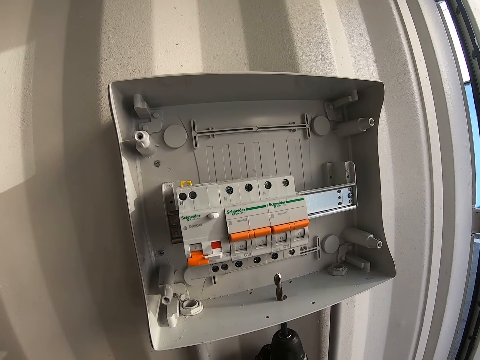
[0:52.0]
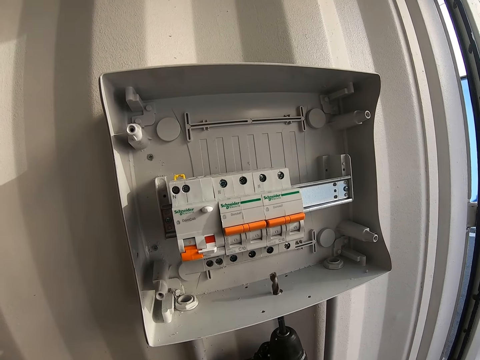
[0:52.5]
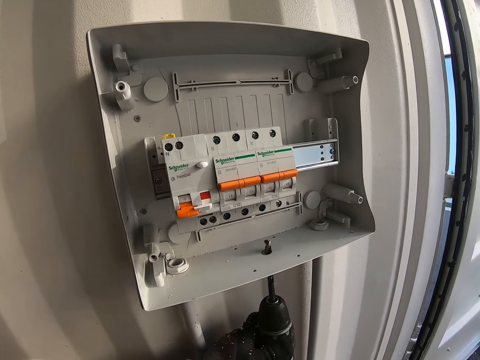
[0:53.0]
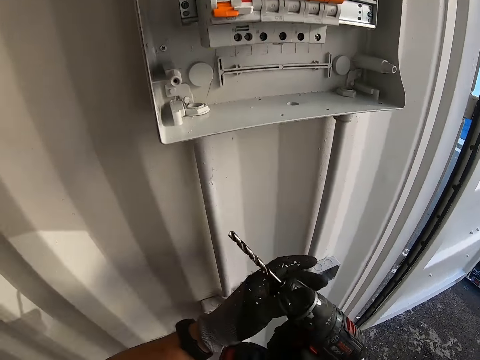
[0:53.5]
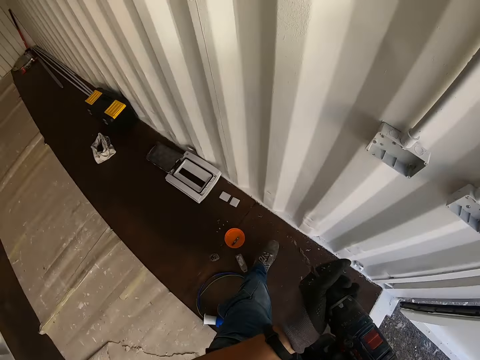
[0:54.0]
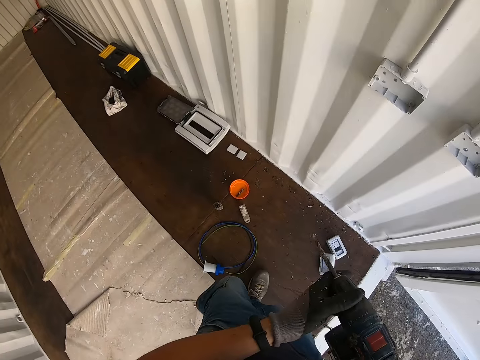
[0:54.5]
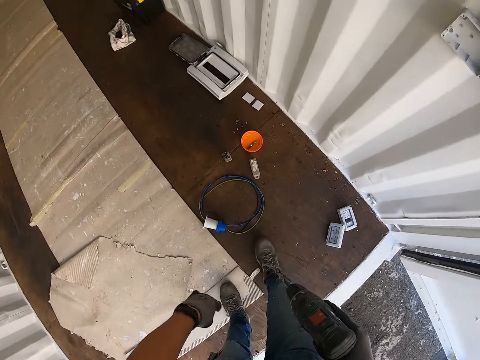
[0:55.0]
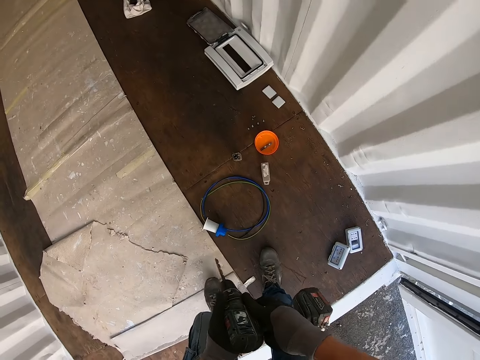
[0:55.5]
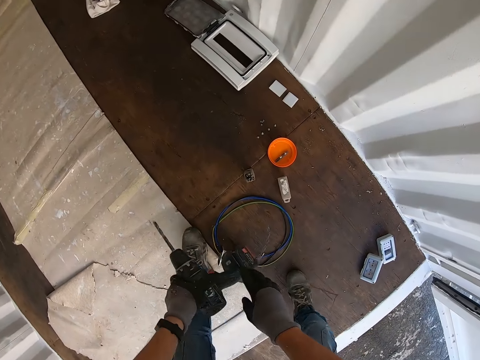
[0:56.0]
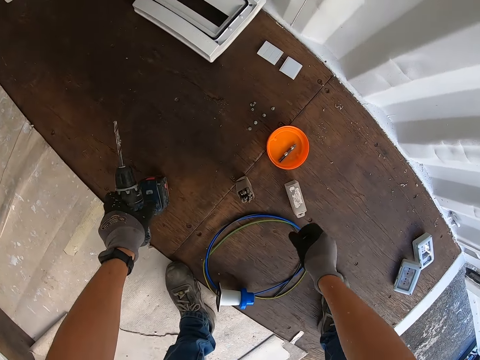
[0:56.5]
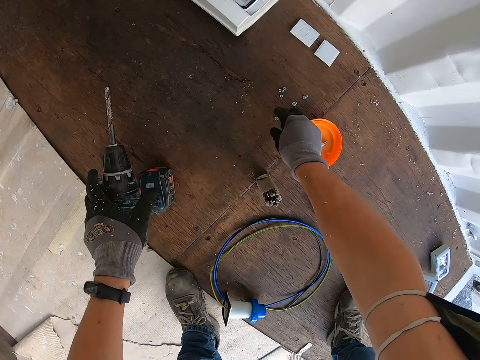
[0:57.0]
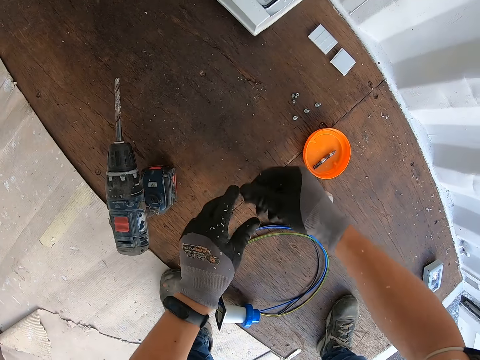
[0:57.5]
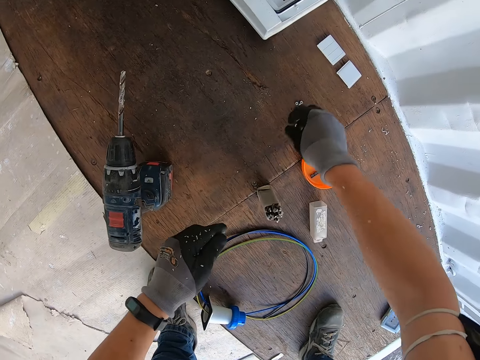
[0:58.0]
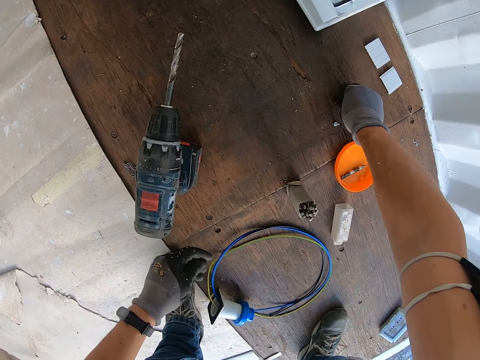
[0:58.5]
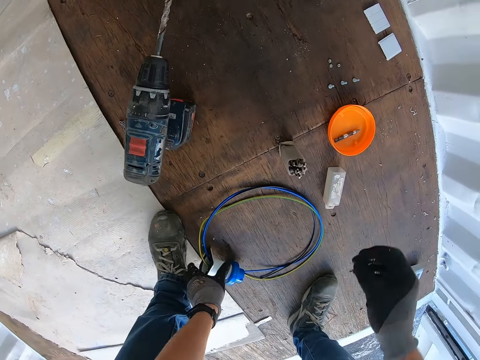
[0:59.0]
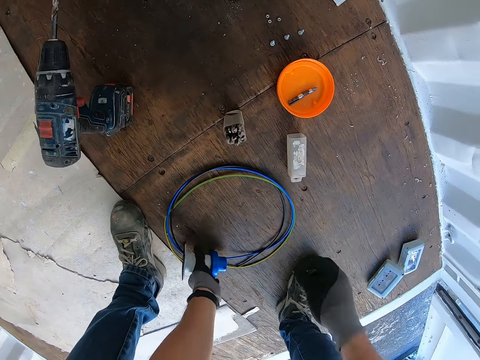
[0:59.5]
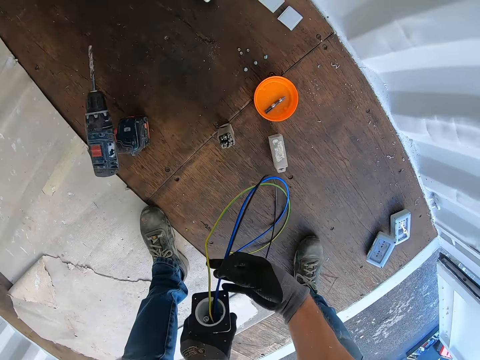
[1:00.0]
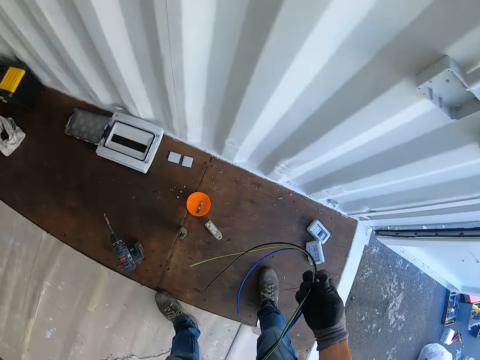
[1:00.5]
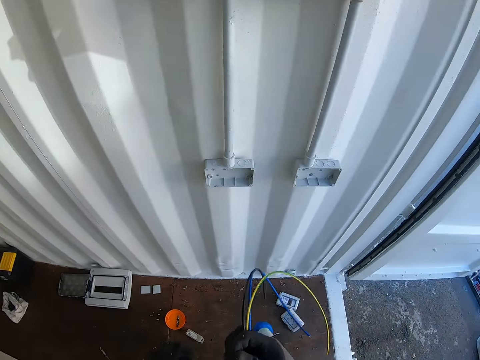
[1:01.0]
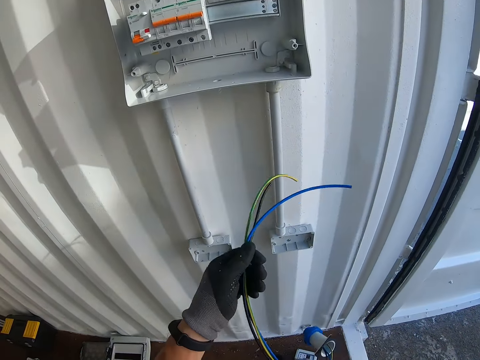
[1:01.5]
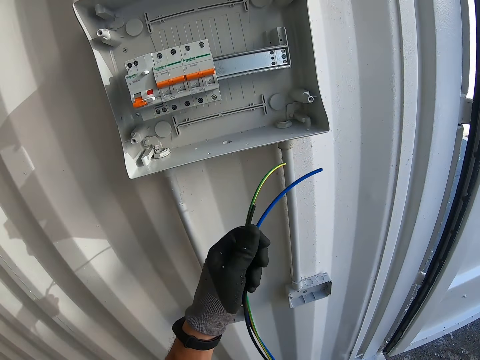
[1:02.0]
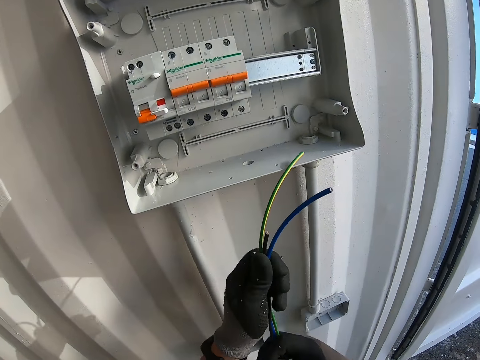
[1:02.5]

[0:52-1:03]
The camera wearer removes the drill from the wall. They put the drill machine on the floor. They pick a cable wire from the floor. They hold the wire.

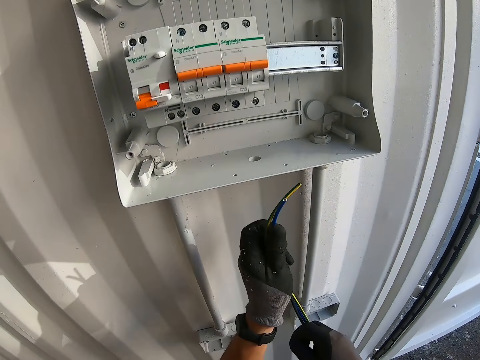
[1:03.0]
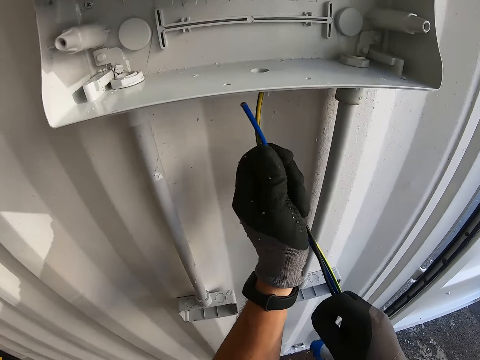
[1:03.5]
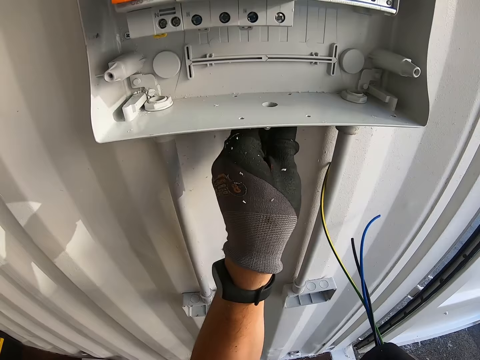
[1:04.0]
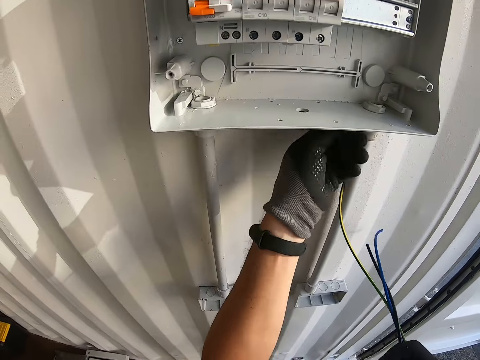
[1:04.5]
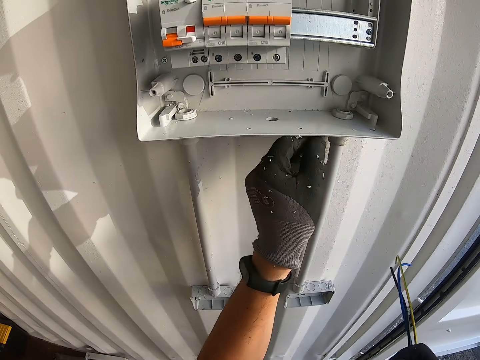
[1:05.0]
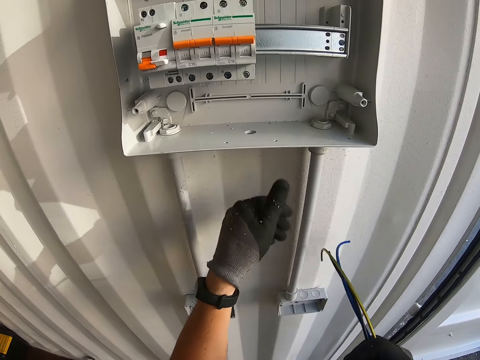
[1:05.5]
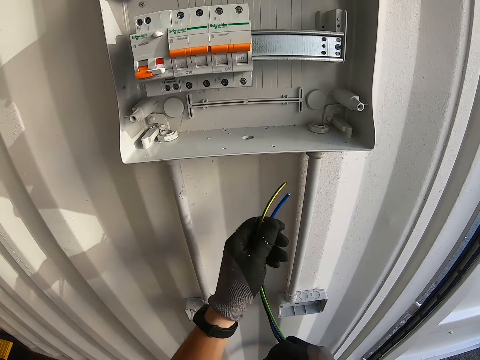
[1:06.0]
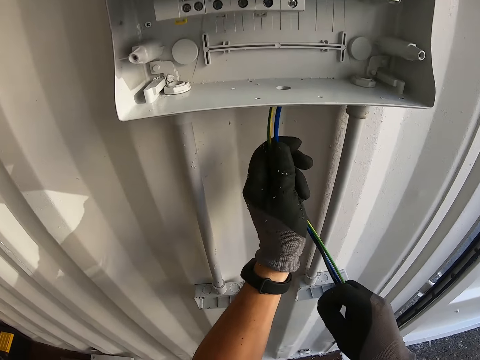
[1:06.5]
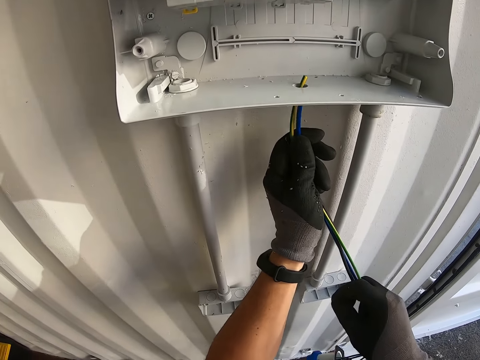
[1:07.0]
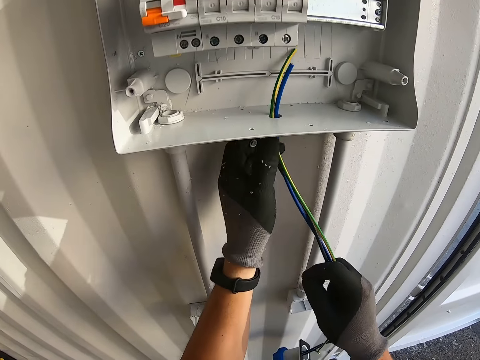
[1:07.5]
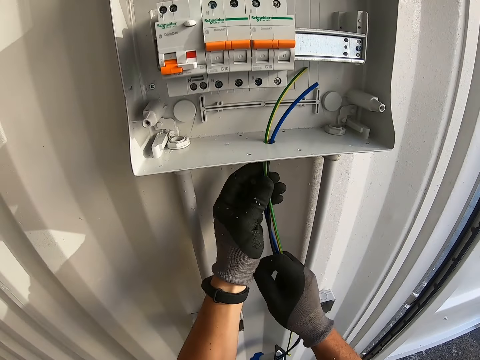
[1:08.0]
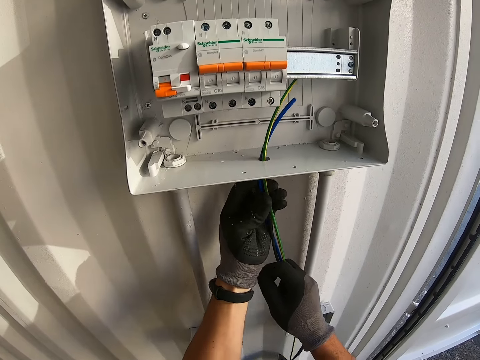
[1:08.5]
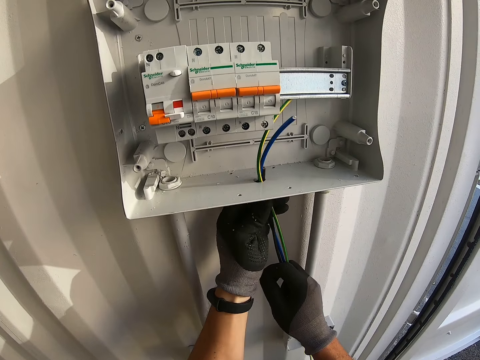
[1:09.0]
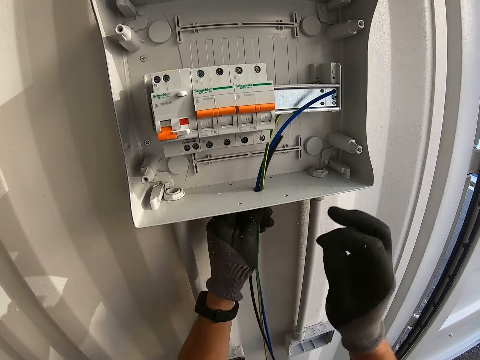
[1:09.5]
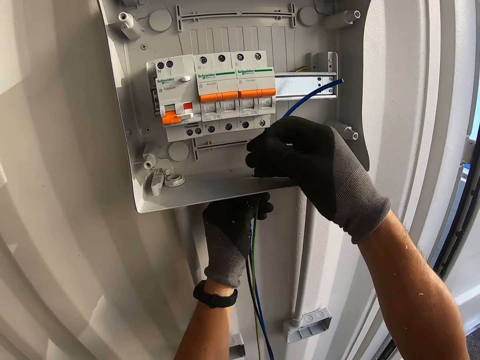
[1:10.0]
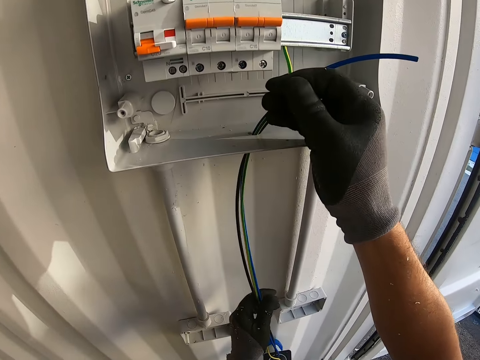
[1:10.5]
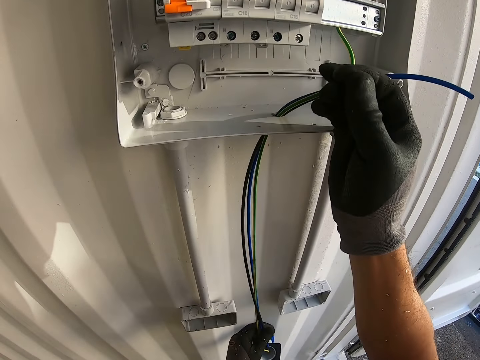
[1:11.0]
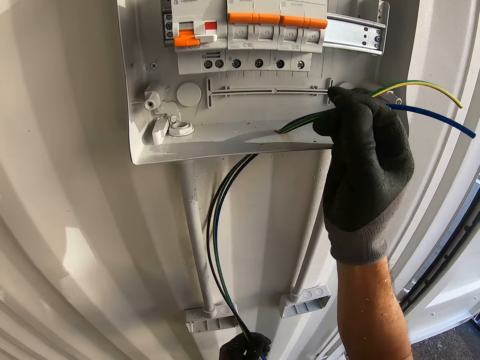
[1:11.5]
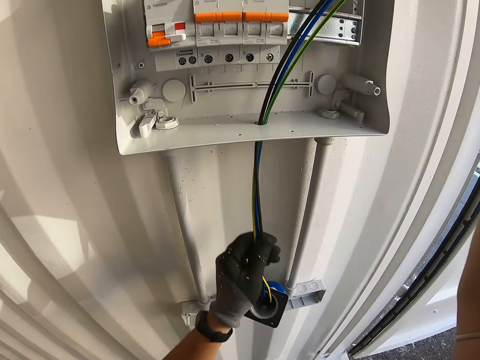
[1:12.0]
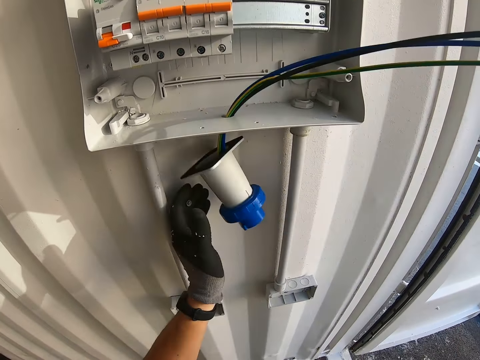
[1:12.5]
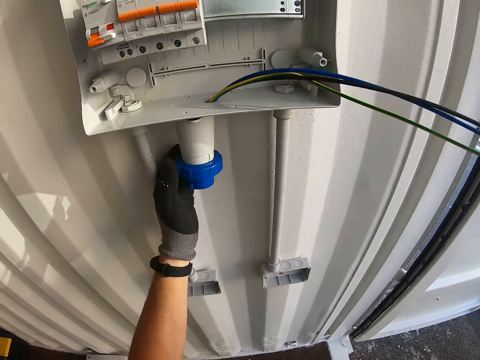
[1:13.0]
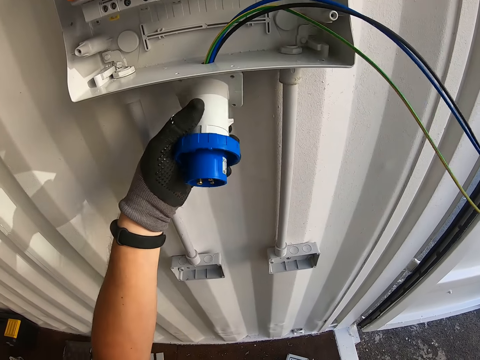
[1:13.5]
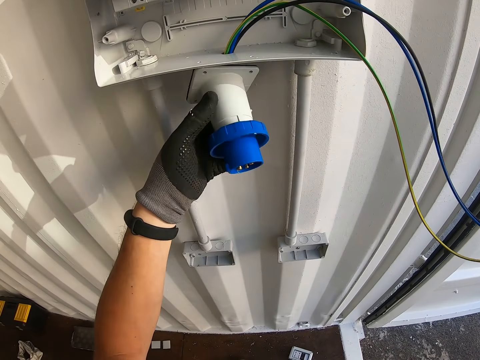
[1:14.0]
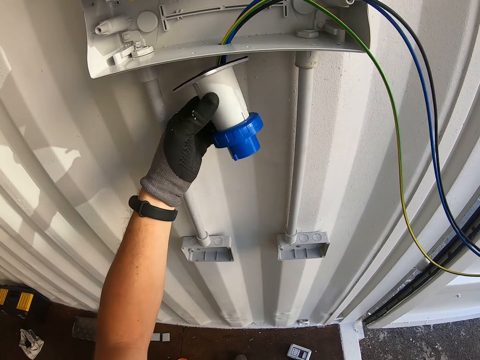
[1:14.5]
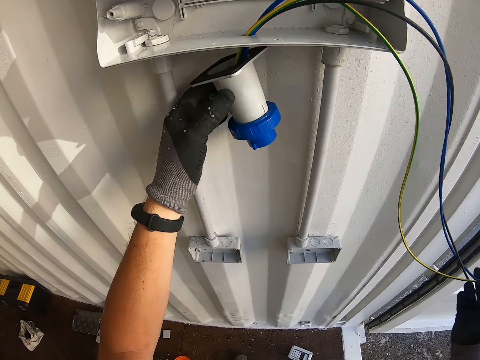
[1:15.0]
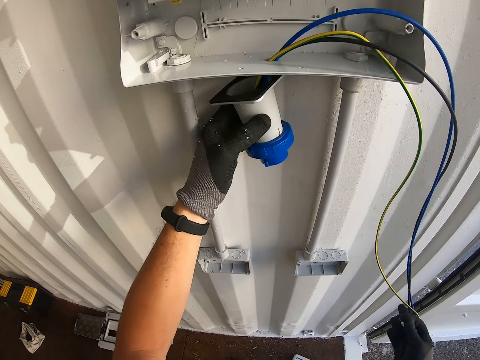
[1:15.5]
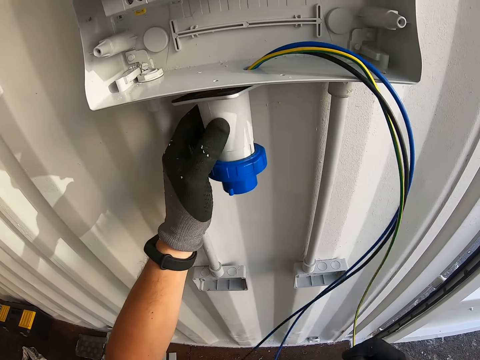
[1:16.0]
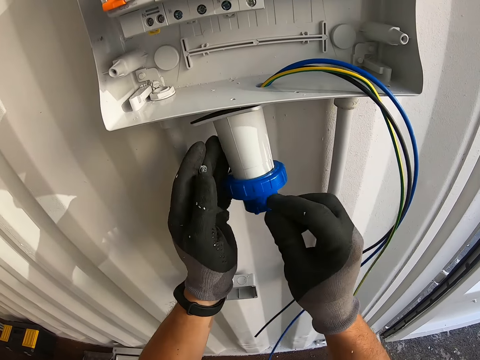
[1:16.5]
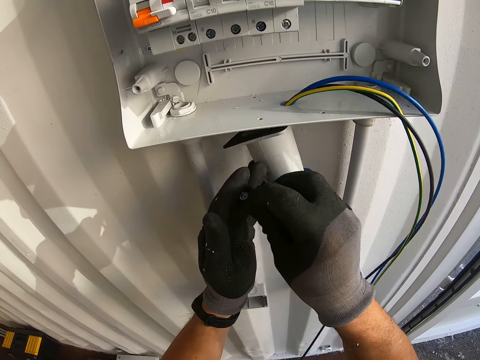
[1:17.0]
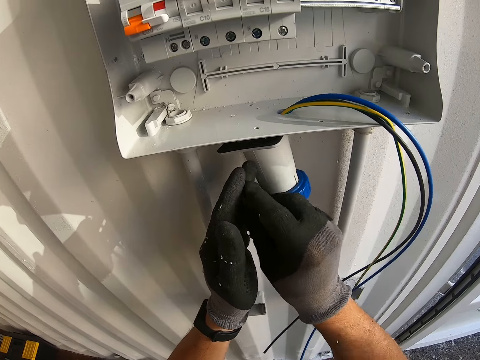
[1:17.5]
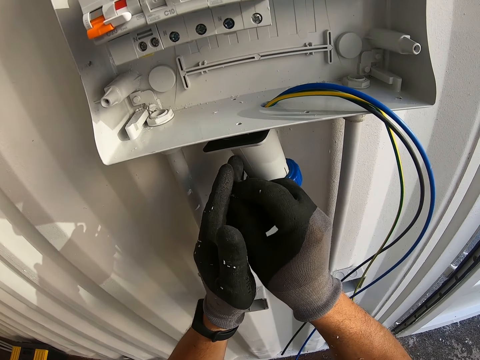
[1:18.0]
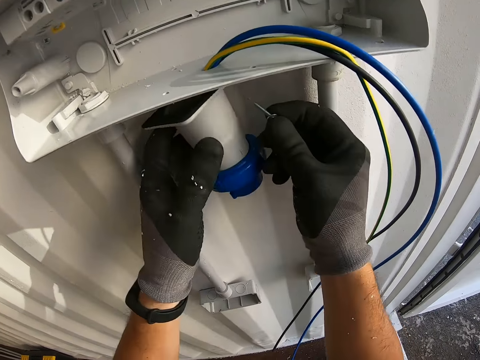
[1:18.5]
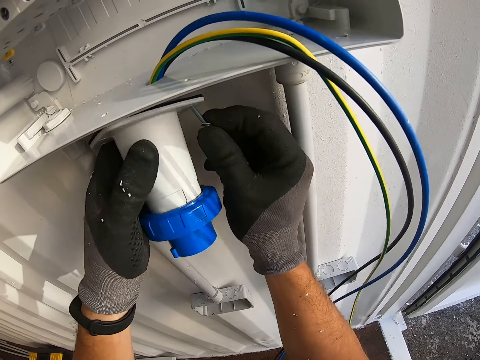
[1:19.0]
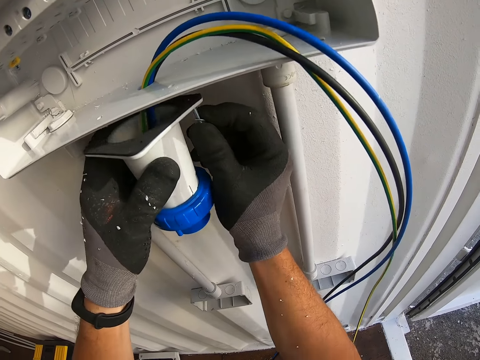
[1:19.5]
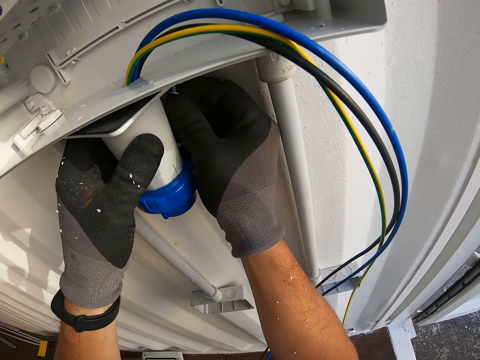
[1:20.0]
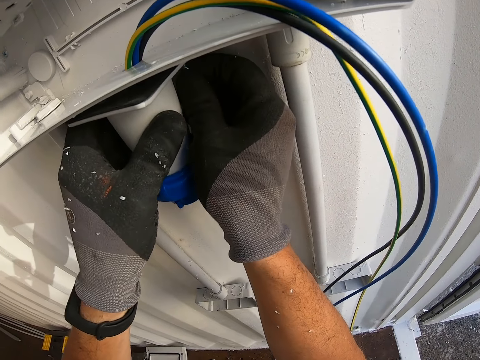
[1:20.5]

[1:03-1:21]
The camera wearer touches the wall. They put a cable wire through a drilled hole. They fix the wire on the wall. They pull the cable wire through the hole. They touch a gadget. They put ring nails on the gadget's hole.
